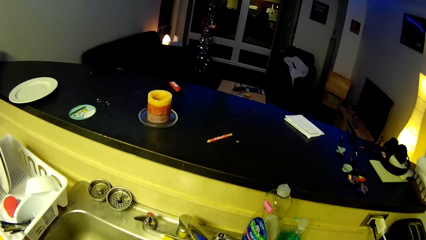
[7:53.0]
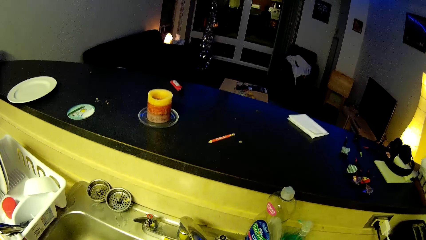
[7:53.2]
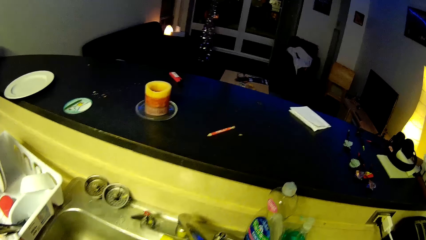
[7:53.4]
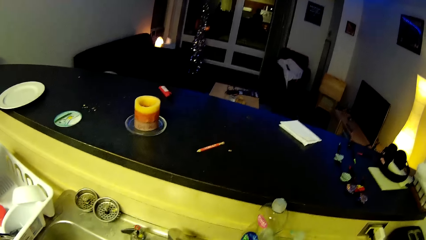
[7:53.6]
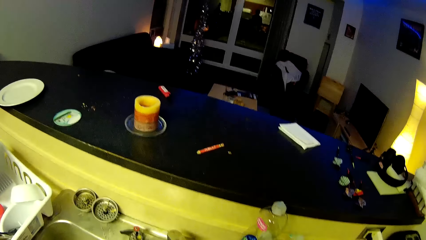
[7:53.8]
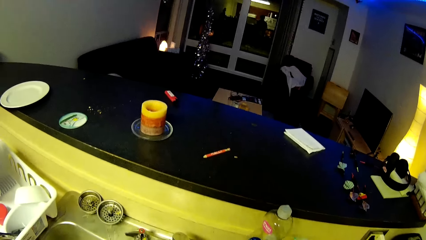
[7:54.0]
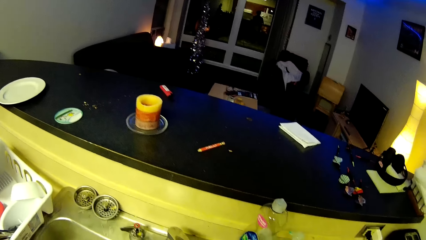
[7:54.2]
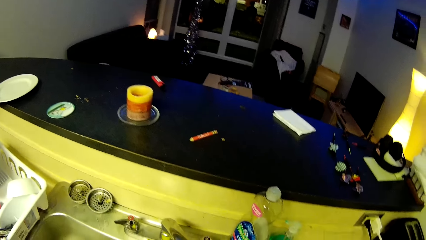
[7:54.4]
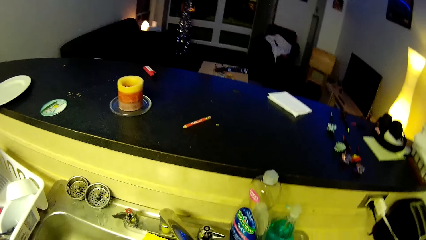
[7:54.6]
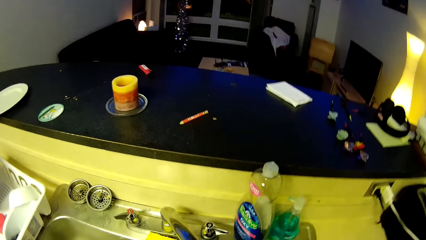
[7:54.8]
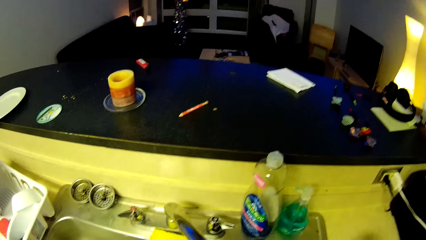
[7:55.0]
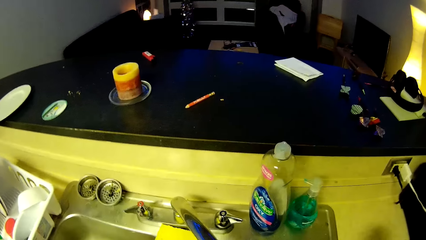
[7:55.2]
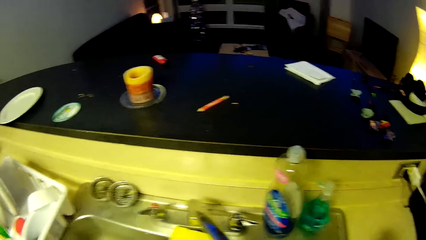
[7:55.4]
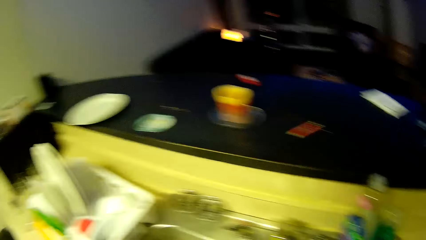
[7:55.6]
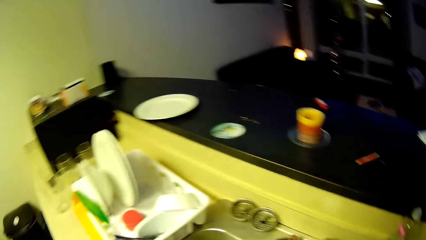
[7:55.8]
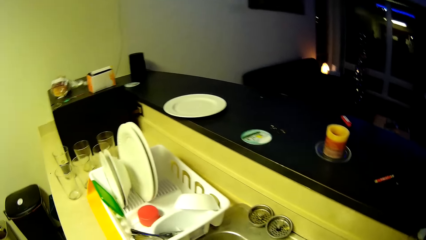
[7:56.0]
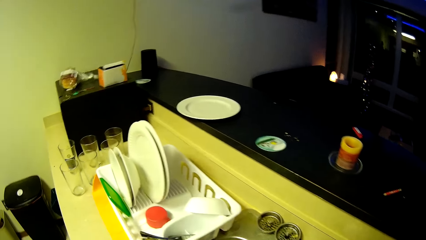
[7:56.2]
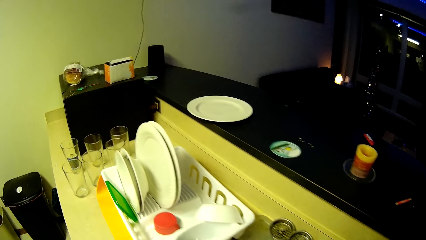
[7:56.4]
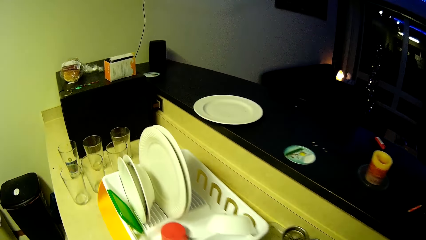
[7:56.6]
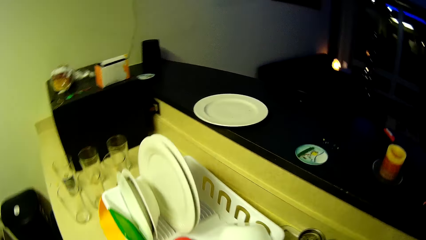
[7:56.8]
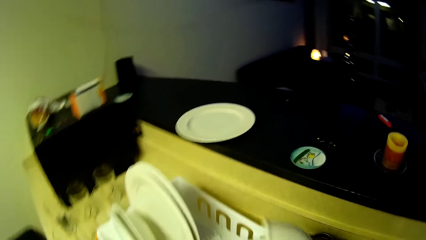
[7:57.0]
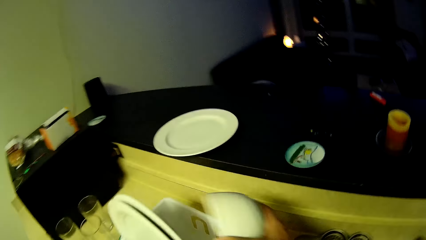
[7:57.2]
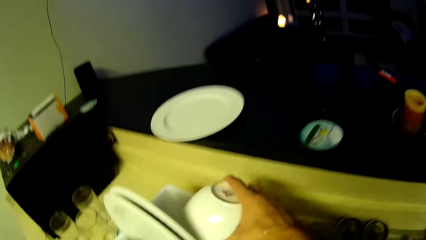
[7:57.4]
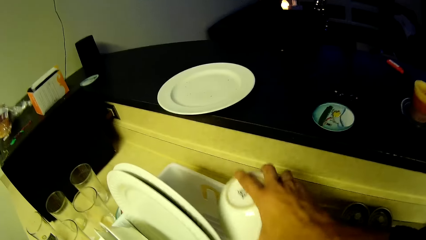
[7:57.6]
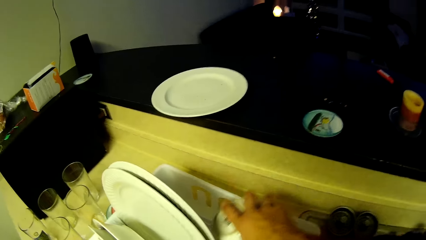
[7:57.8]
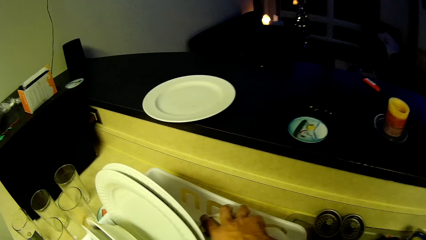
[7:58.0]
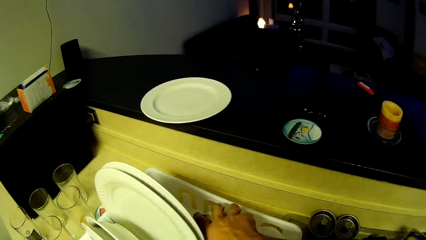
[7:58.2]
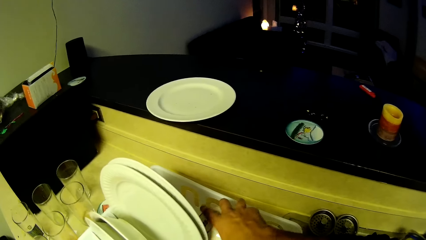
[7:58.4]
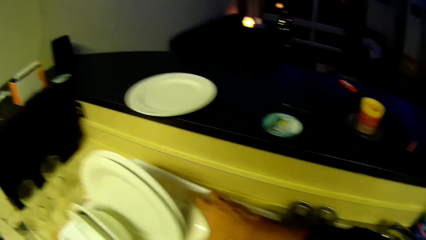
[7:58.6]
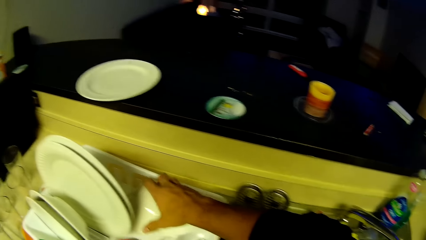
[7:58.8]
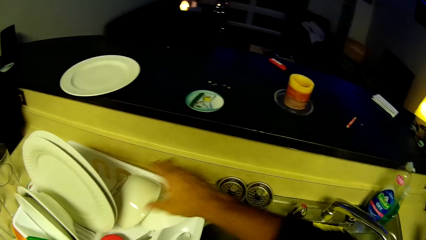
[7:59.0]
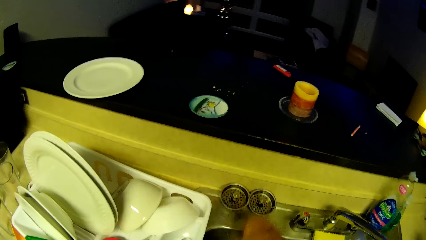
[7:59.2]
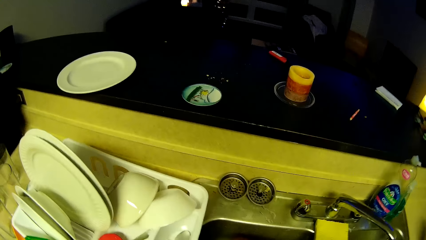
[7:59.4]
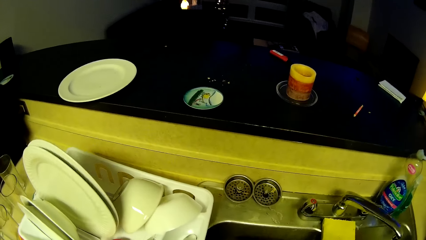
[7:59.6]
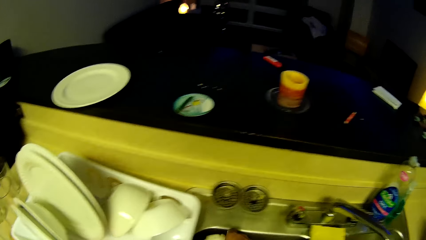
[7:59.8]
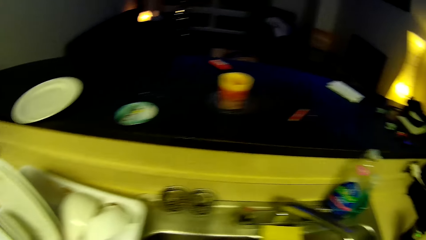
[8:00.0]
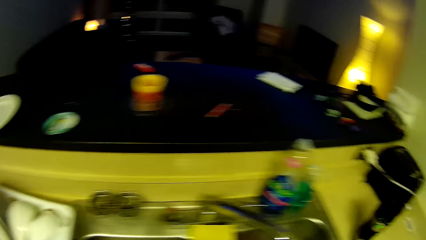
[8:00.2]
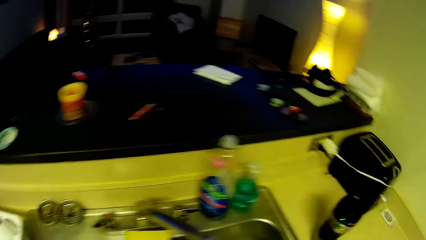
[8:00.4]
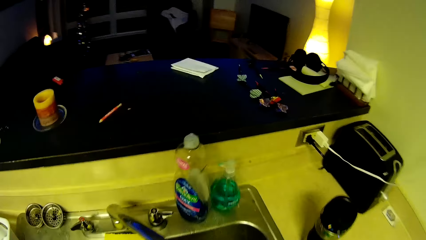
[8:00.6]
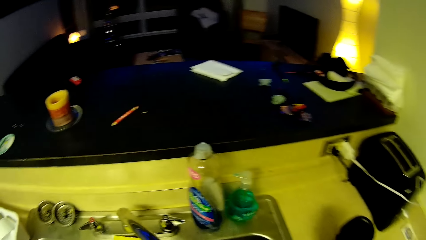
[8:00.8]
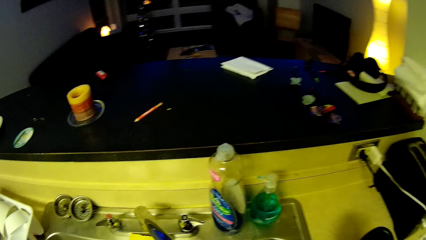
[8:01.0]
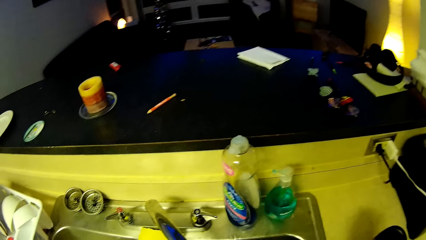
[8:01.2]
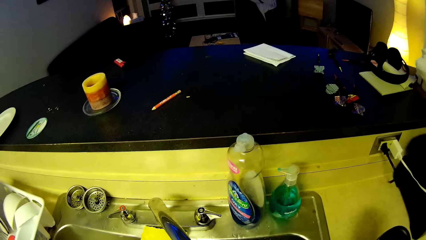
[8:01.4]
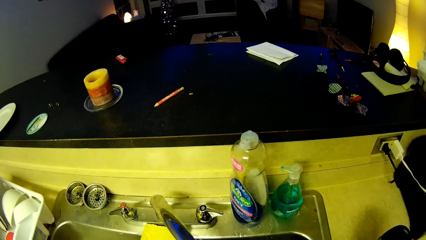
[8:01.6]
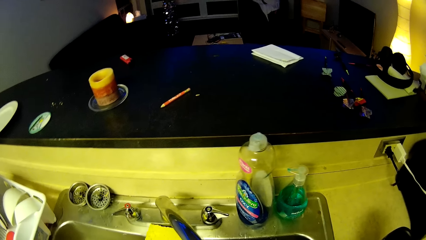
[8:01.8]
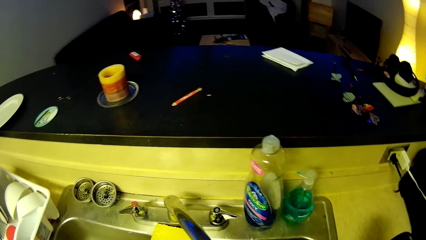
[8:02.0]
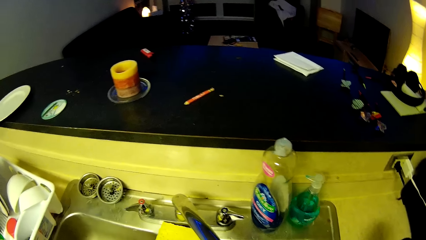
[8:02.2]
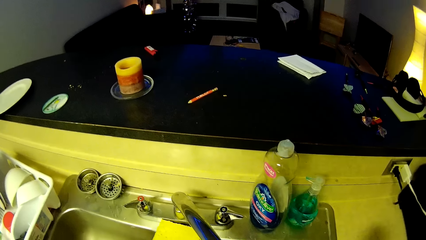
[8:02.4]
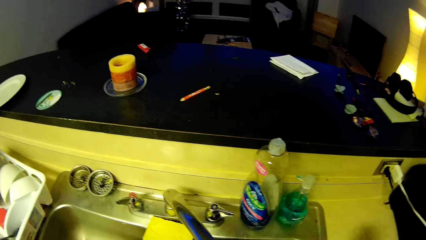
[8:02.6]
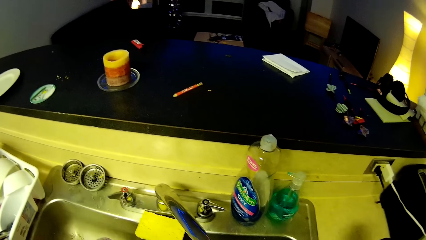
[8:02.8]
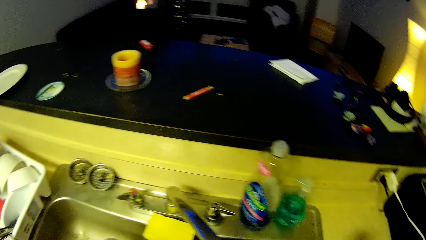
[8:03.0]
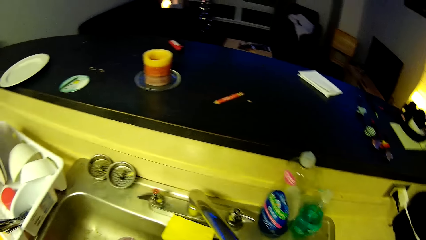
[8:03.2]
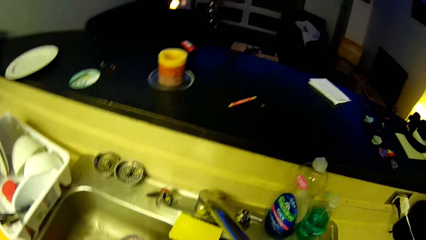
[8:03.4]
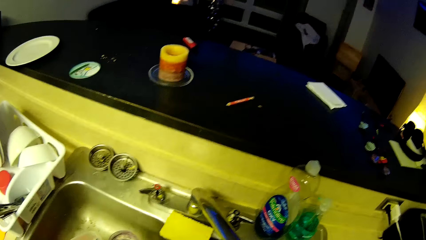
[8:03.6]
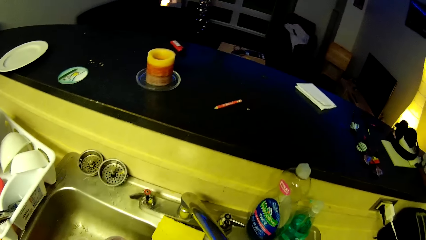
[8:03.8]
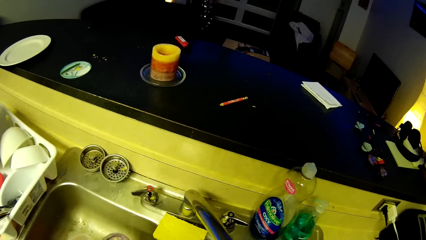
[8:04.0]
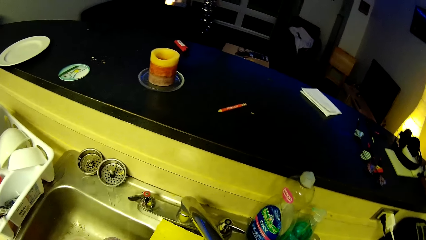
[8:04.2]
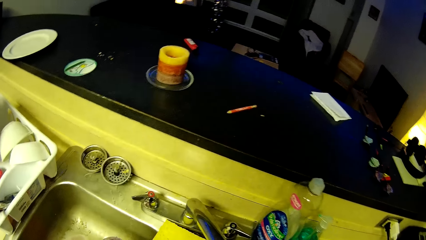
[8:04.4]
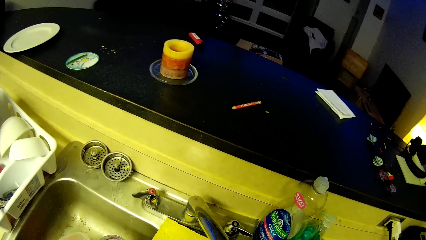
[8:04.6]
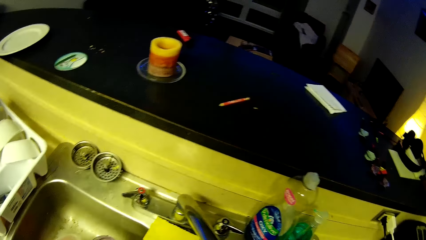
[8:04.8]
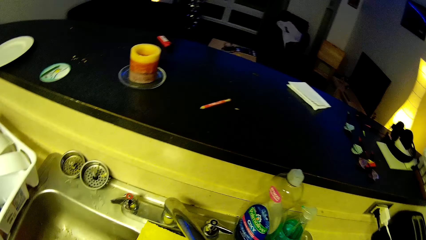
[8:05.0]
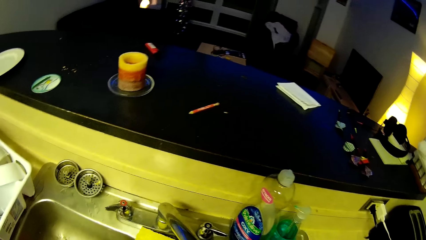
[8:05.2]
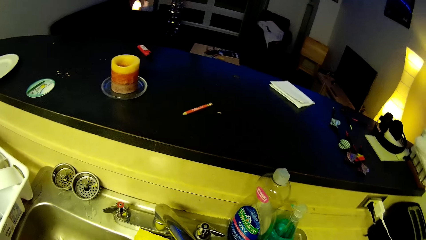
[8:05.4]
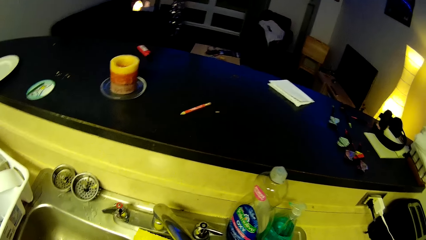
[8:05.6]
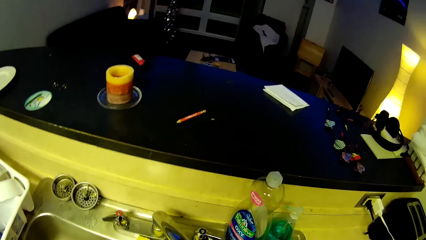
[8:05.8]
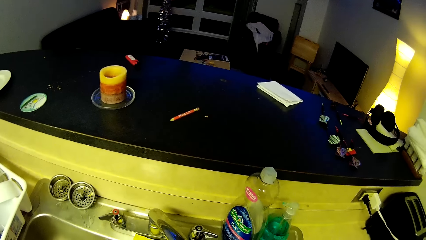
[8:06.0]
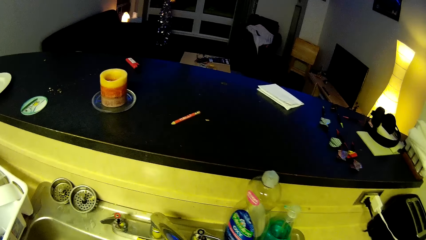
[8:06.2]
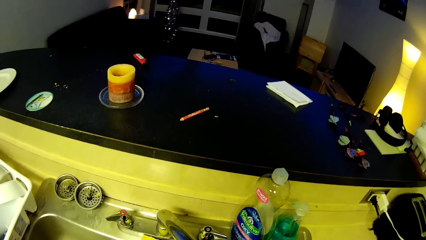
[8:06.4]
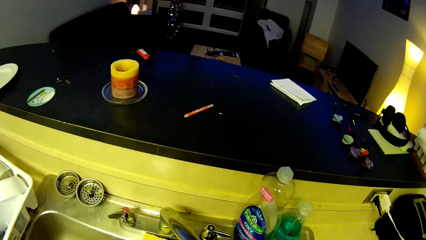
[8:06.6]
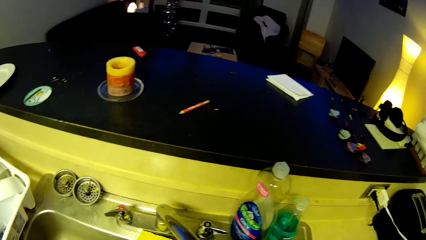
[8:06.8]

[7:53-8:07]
The camera wearer turns to the tray. He drops the plate in the plate drainer with his right hand. He turns to the sink. He washes a cup in the sink.

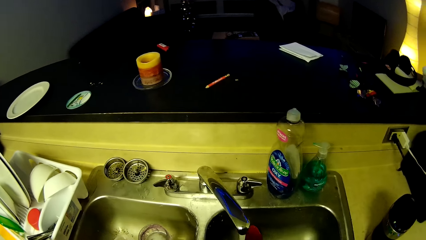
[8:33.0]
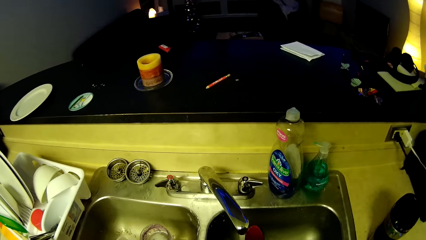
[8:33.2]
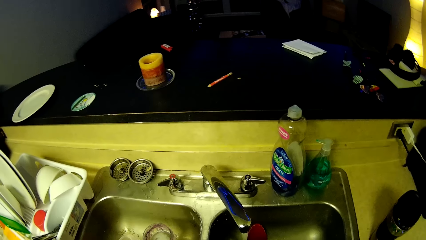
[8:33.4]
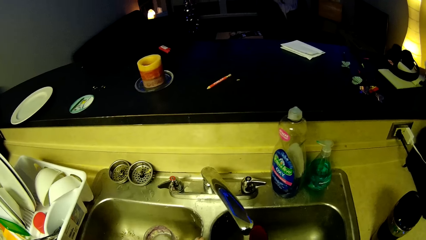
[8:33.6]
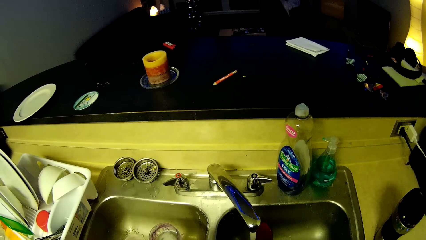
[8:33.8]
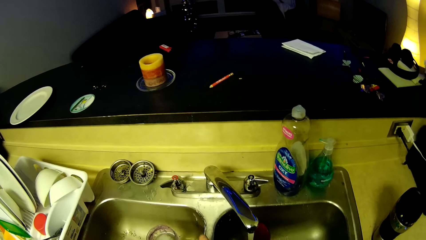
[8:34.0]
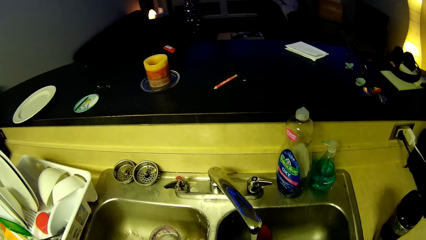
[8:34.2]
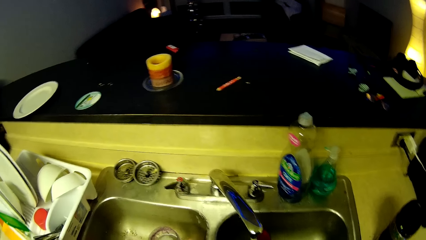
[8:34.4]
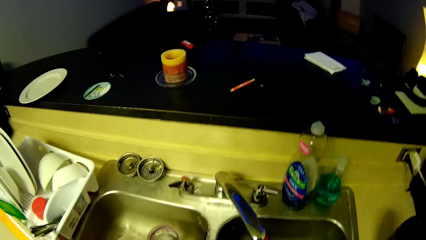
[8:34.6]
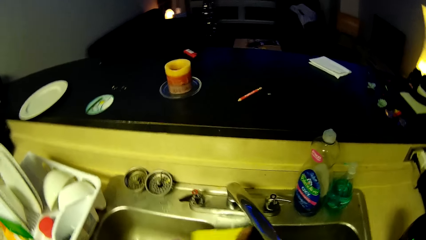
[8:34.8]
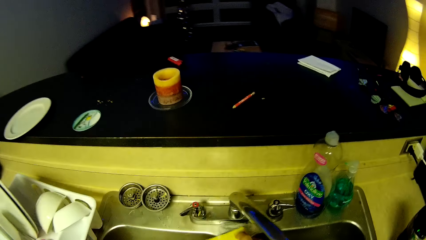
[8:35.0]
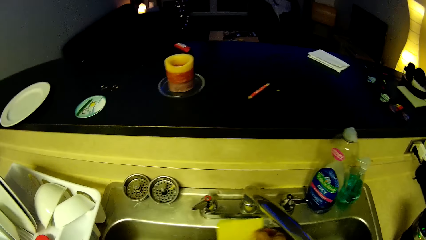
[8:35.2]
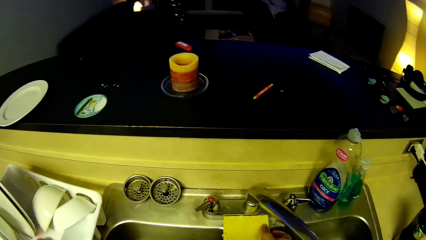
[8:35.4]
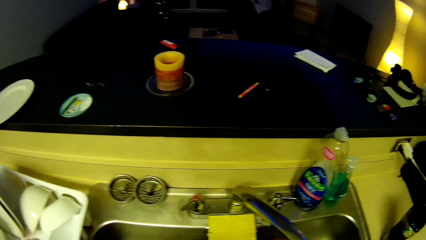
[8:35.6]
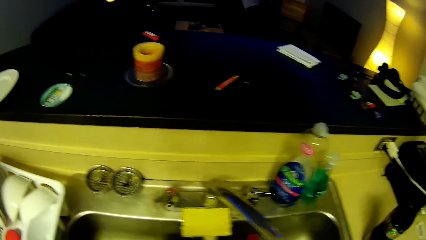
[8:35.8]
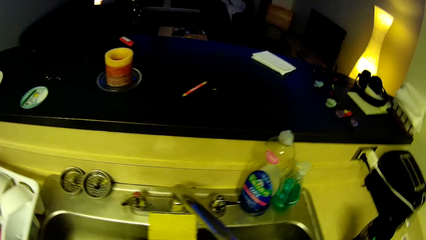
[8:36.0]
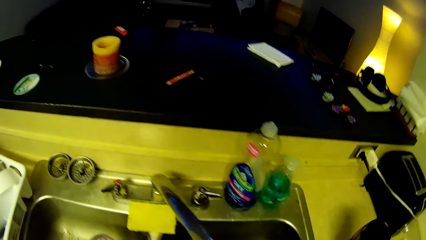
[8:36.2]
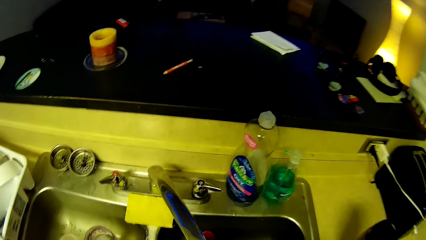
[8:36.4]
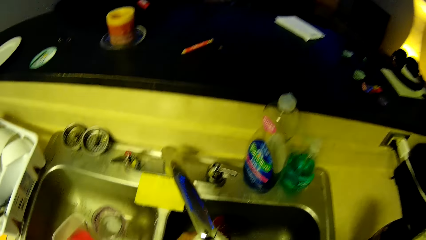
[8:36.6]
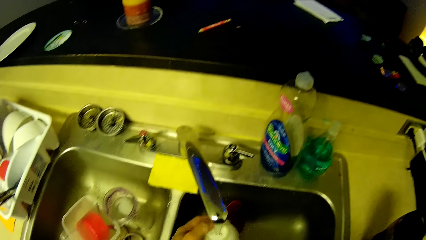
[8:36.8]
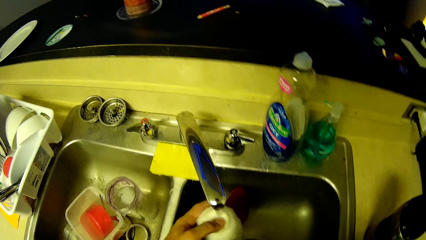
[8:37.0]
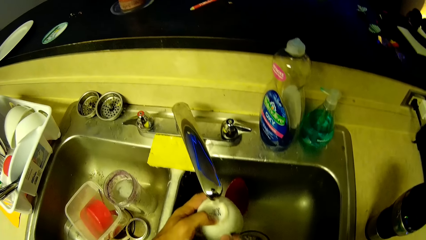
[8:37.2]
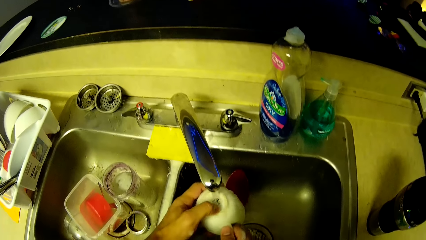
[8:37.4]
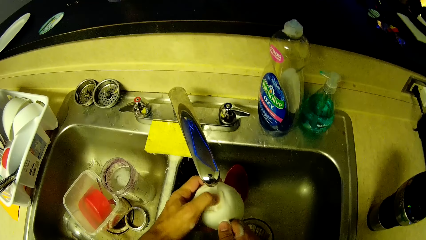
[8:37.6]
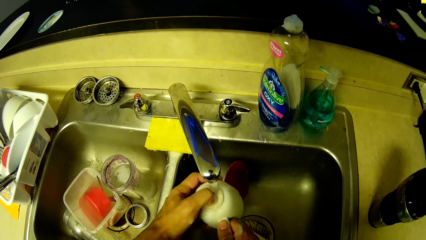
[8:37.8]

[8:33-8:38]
The camera wearer returns the scrubber on the sink. They scratch the back of the cup in the sink with the left hand. They rinse the mug with both hands.
